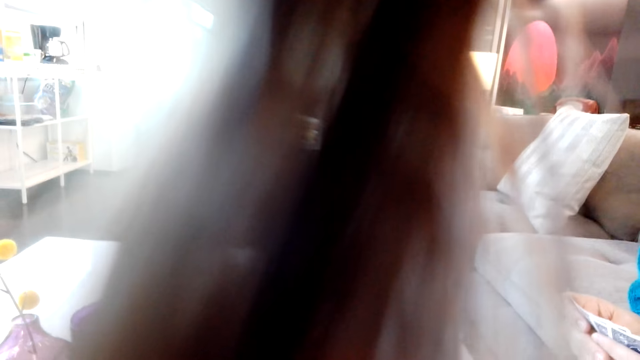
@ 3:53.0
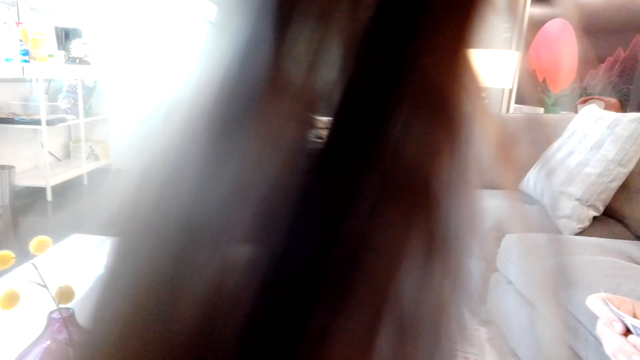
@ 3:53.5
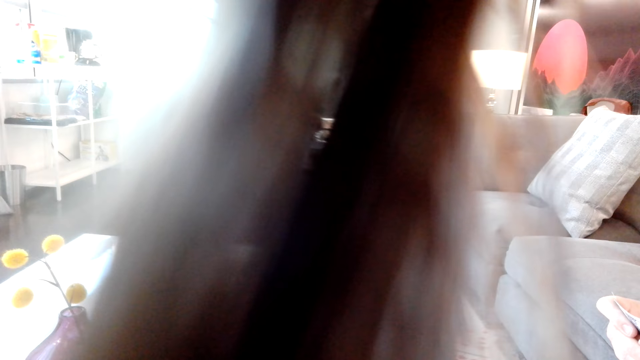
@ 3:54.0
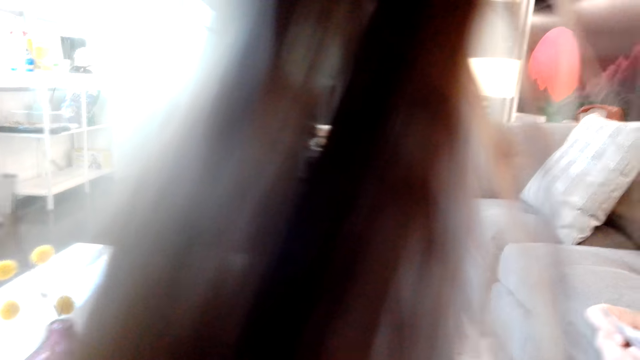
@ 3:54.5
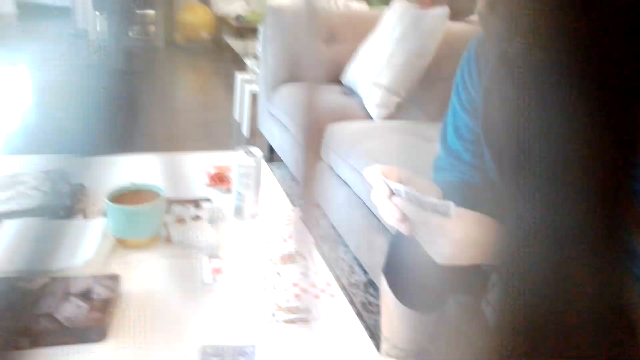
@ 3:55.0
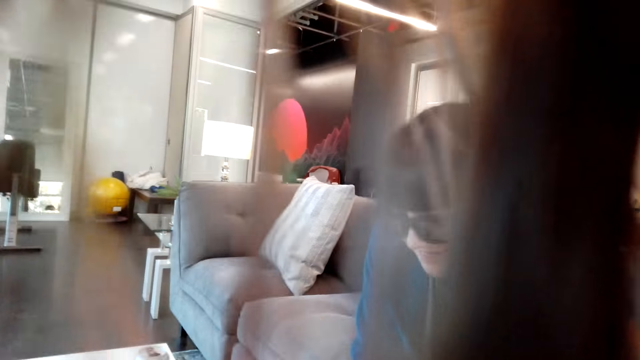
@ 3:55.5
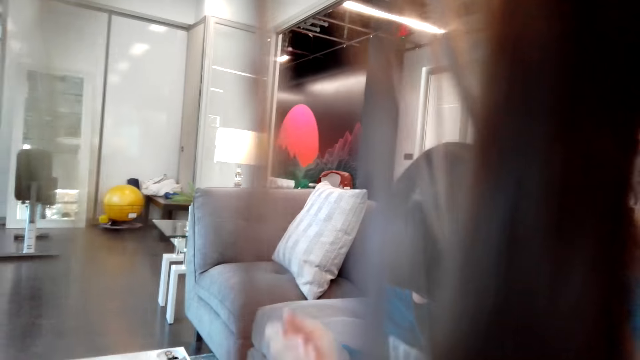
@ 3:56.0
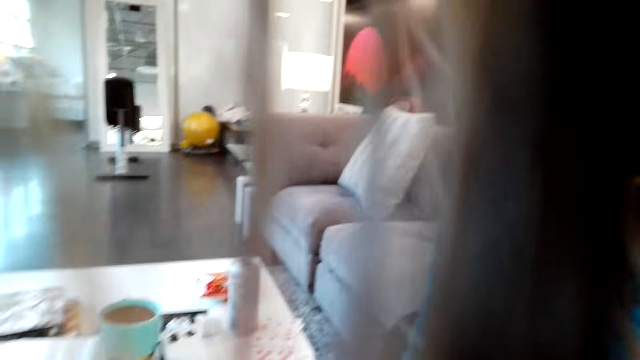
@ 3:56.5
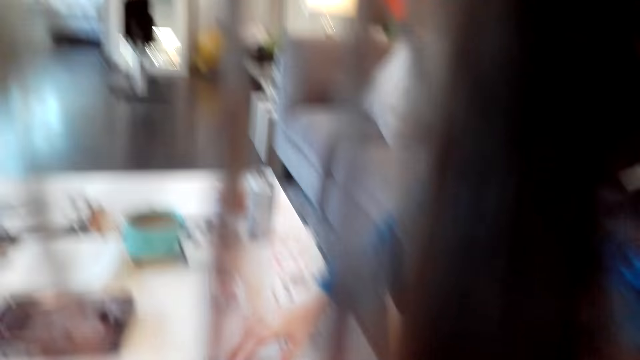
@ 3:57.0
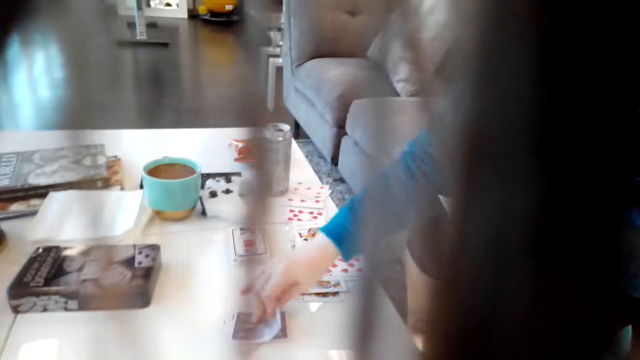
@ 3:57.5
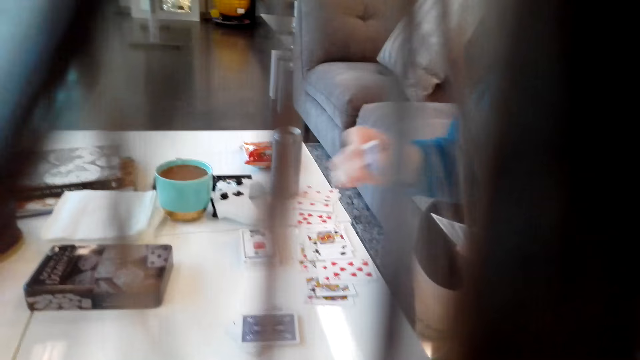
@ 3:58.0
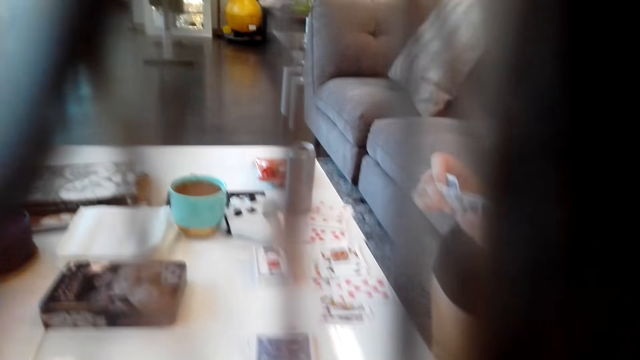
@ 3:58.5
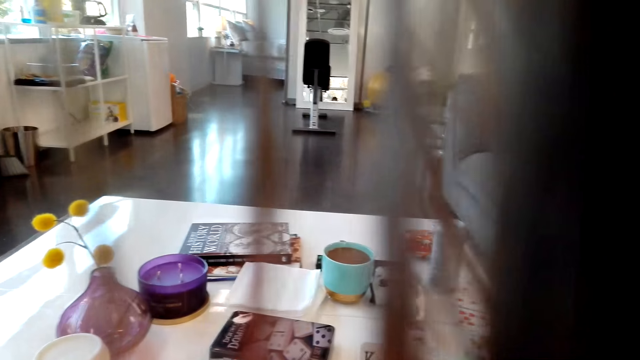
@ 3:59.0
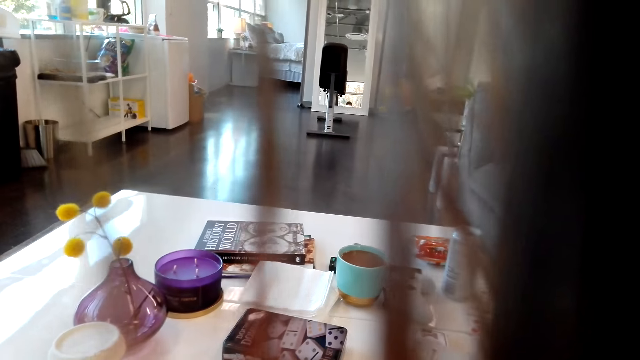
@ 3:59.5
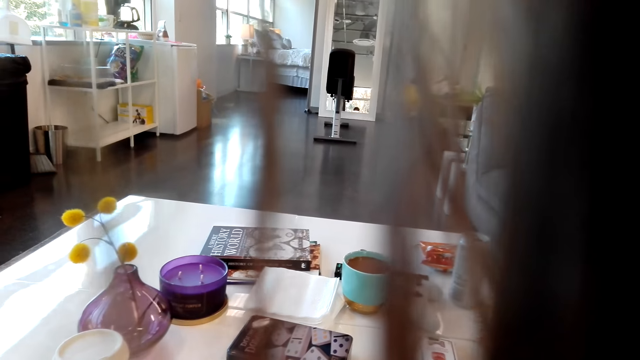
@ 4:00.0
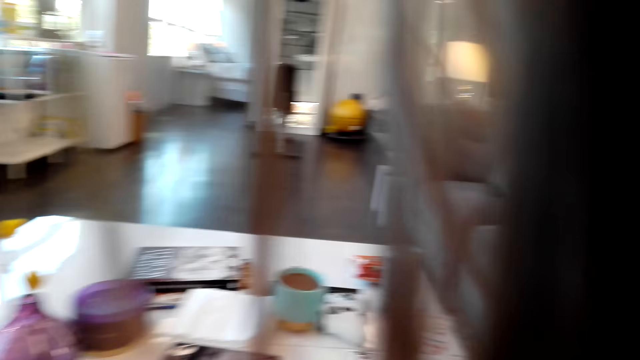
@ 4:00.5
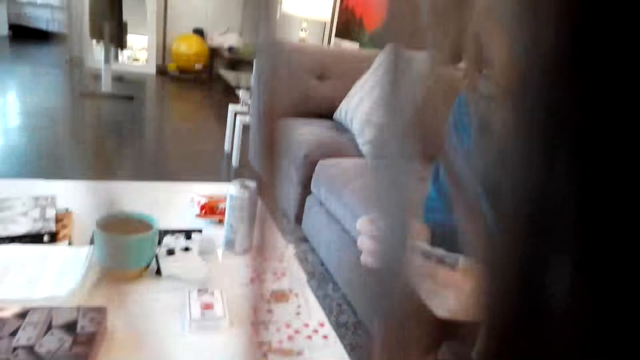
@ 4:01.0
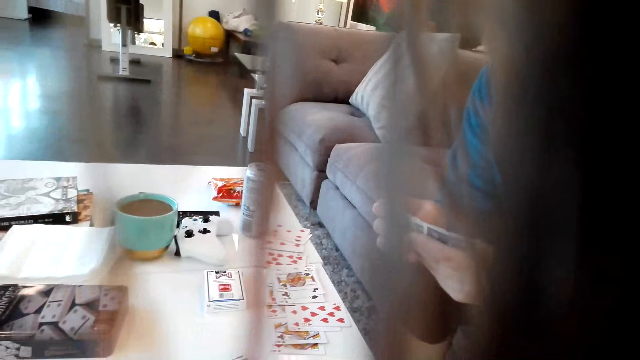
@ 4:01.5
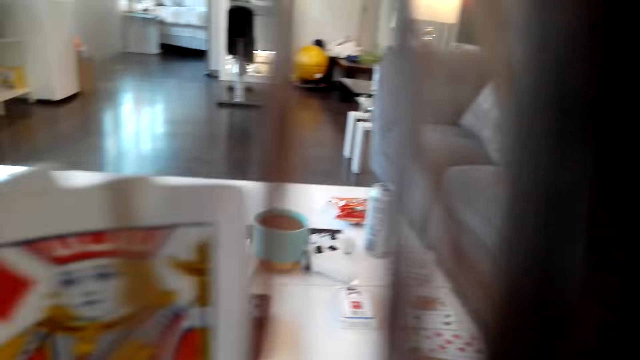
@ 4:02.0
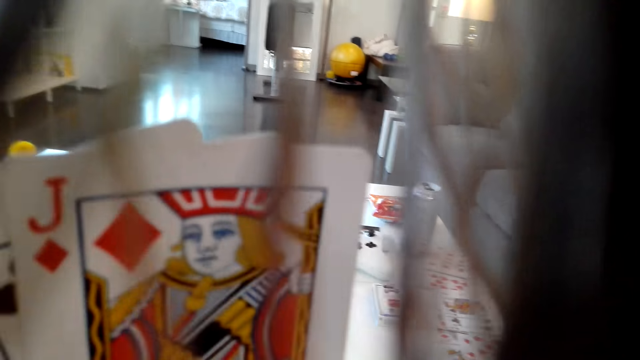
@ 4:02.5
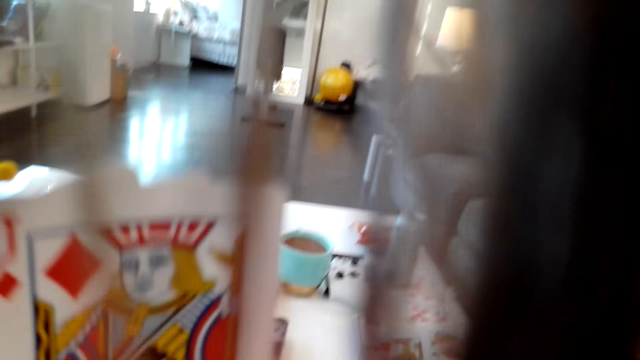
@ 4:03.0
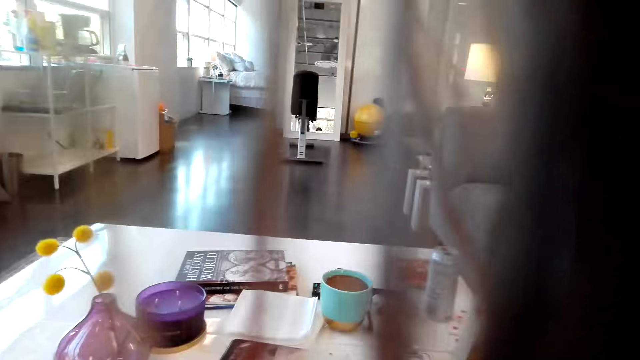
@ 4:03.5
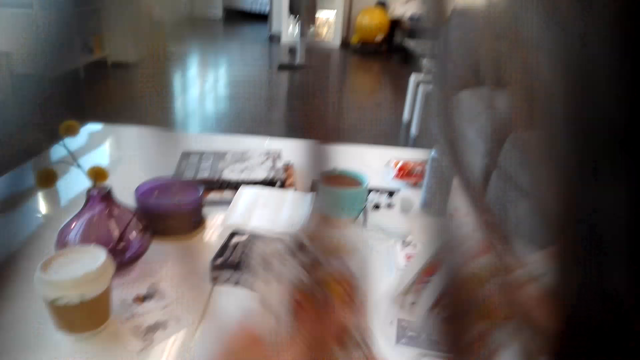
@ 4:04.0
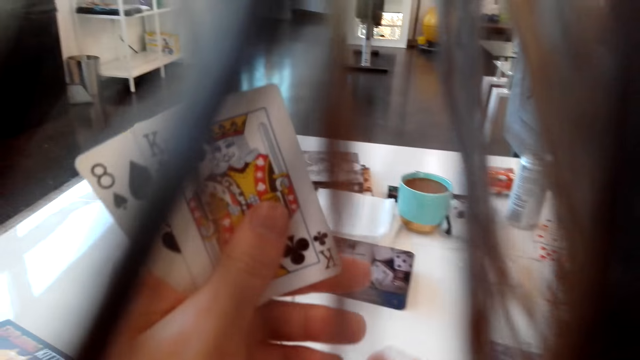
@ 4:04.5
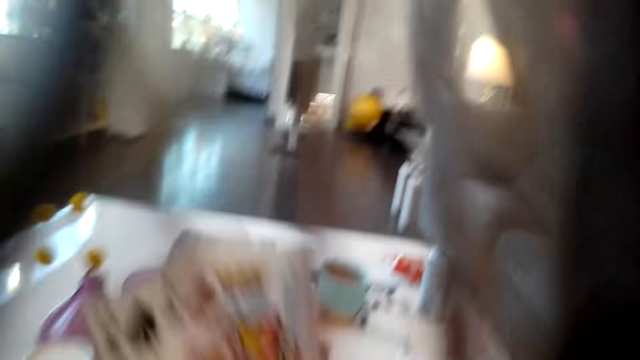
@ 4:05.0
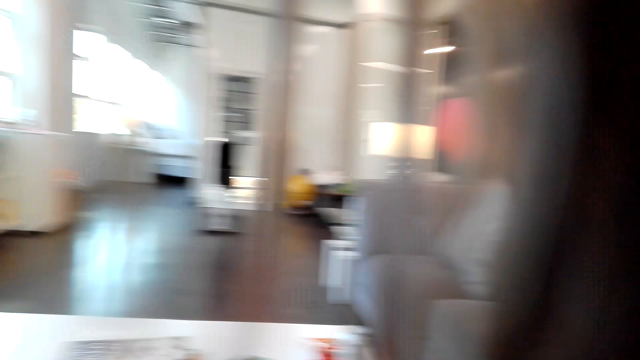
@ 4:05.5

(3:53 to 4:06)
A person picks a card on the table. The person looks at the card. The camera wearer looks at the cards.

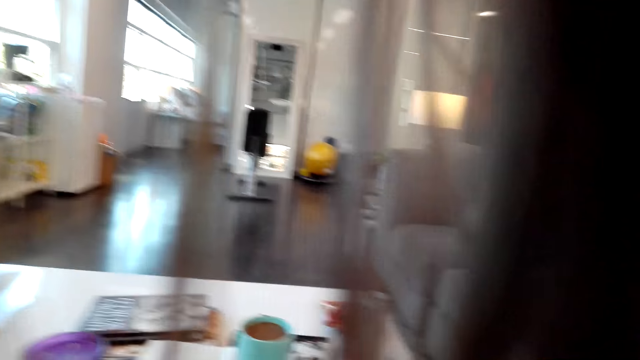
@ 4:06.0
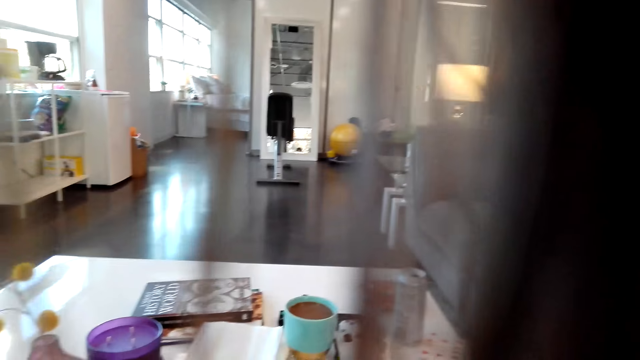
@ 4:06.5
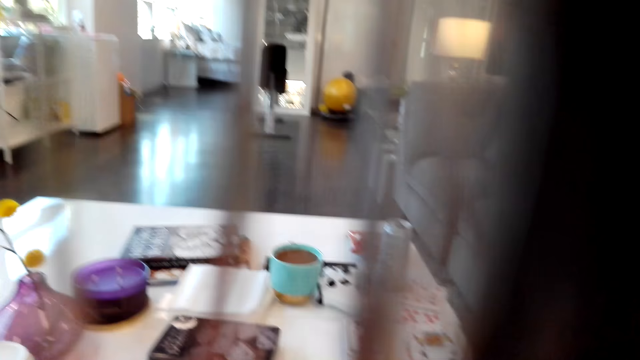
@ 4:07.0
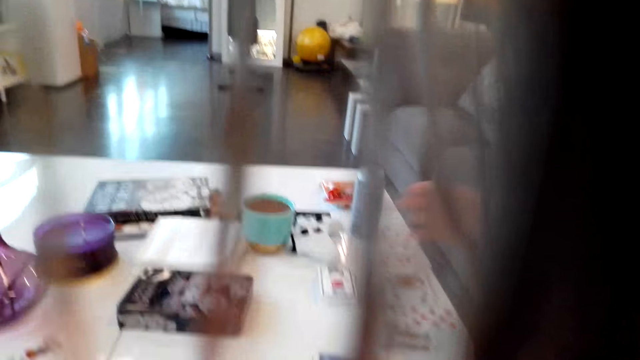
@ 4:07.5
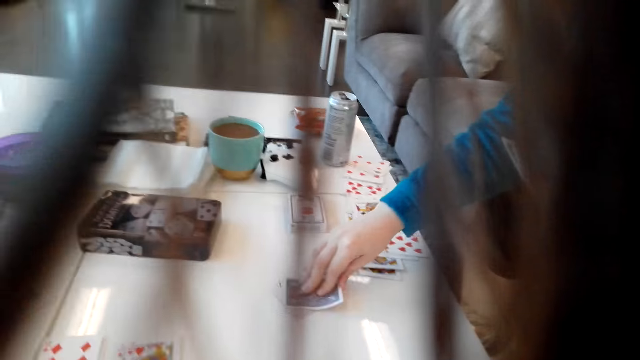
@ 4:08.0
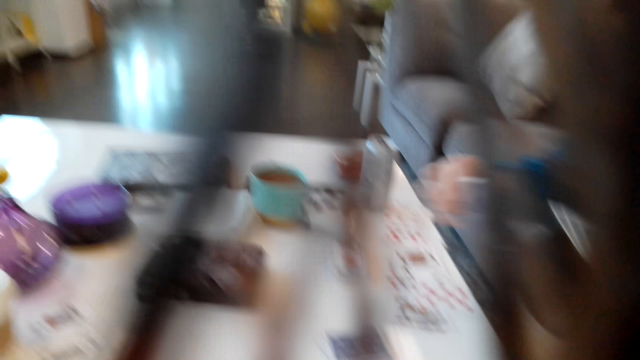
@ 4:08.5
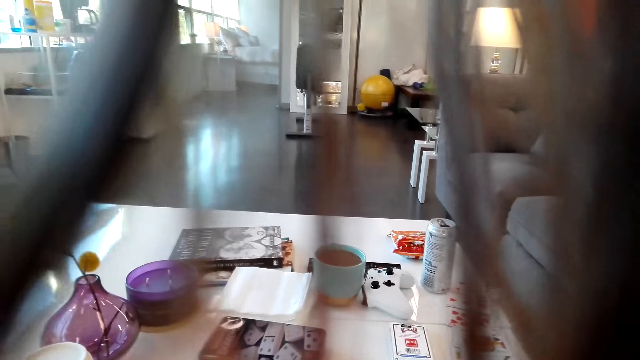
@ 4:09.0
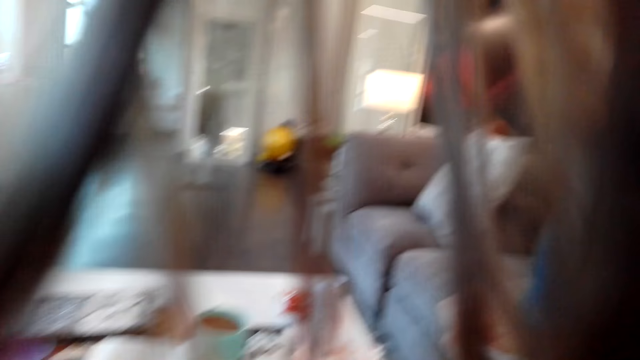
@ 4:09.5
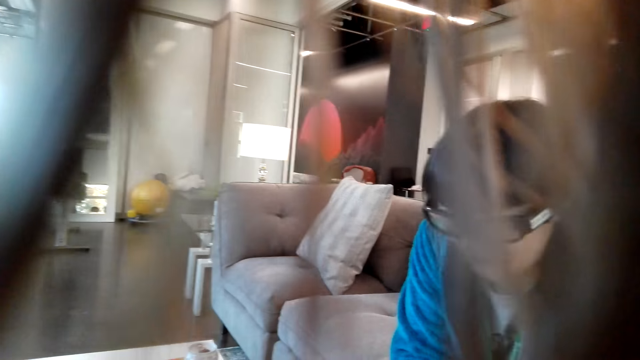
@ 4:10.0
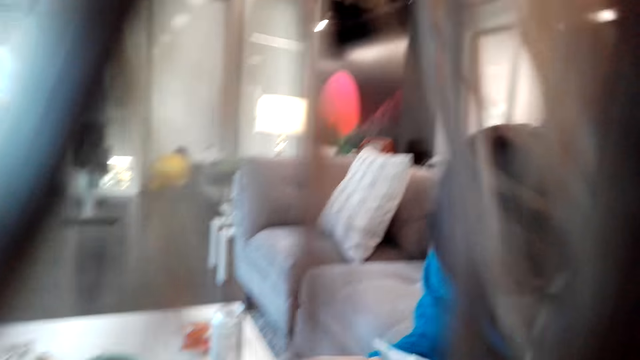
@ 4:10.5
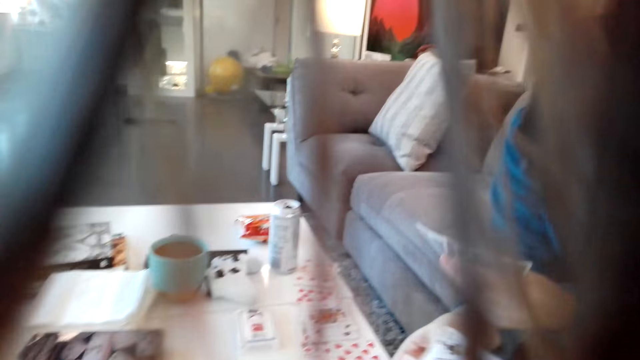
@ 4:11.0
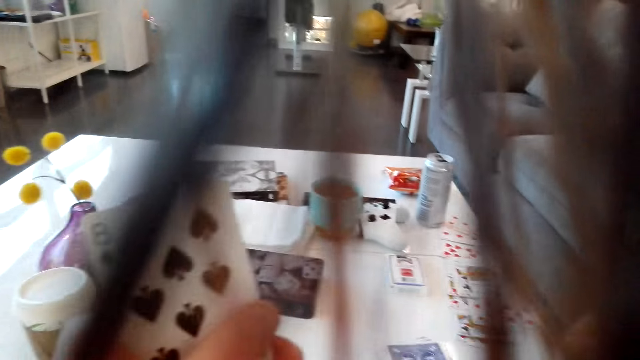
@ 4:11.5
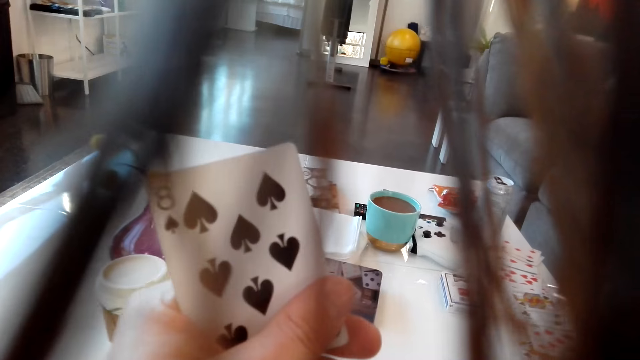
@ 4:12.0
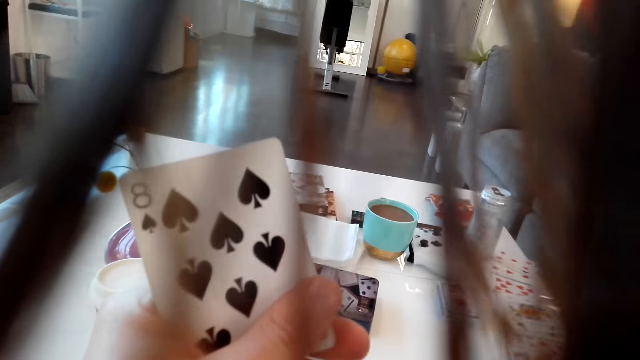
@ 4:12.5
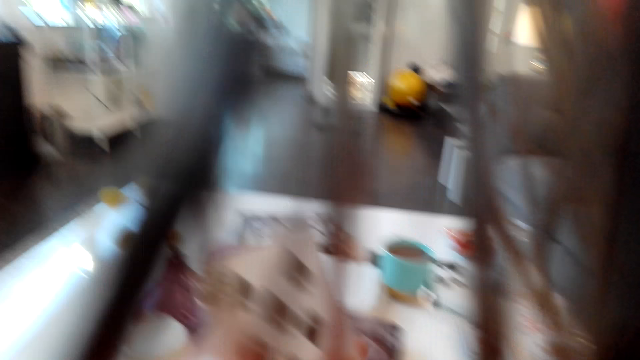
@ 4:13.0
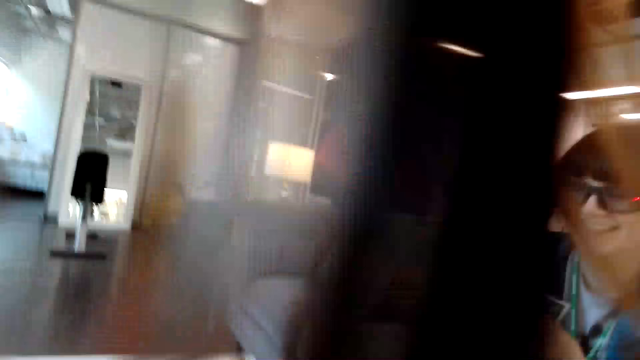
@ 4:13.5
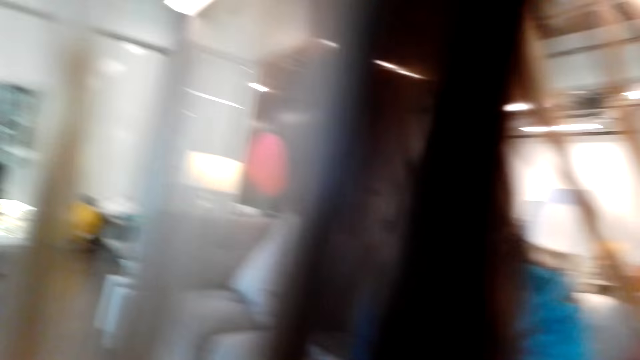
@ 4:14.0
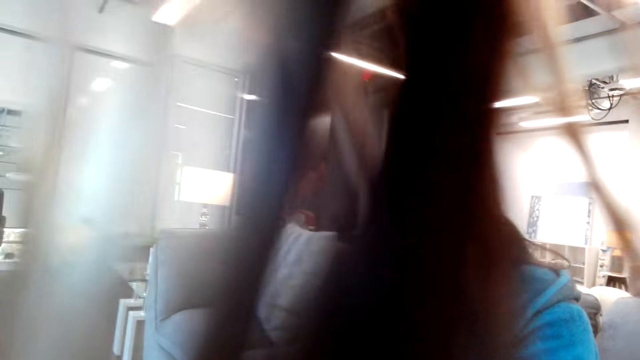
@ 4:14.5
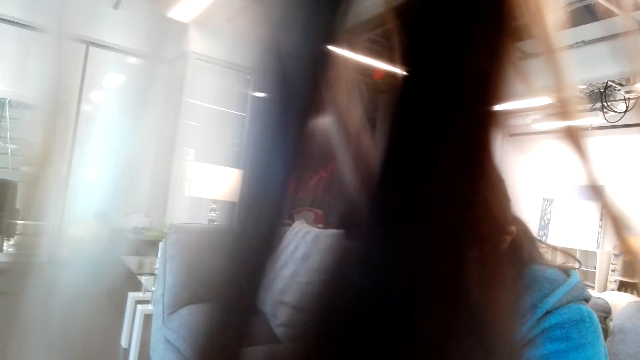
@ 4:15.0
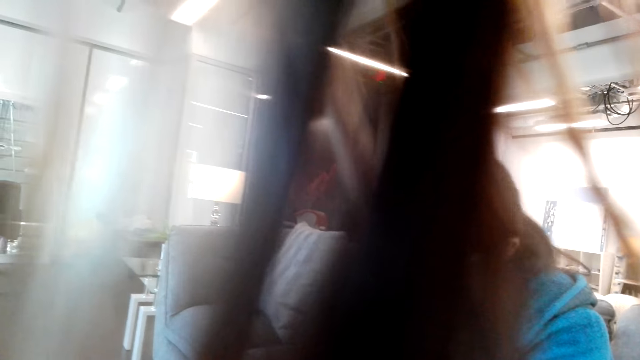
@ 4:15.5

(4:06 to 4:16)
A person picks a card on the table. The camera wearer looks at the cards.
